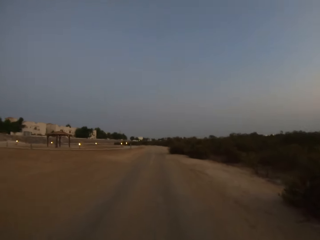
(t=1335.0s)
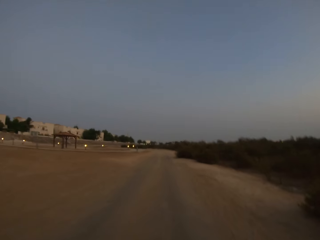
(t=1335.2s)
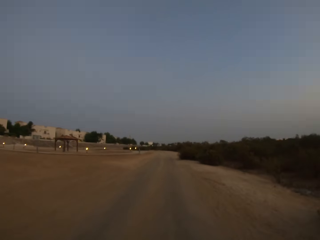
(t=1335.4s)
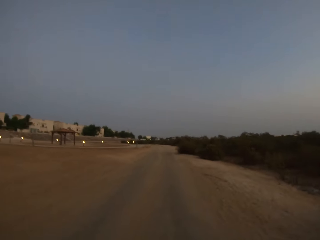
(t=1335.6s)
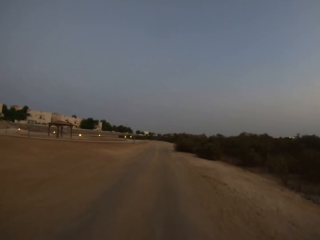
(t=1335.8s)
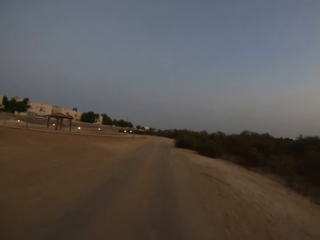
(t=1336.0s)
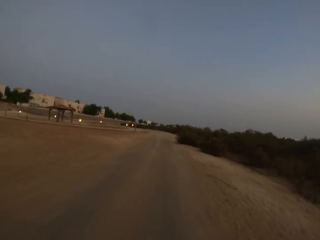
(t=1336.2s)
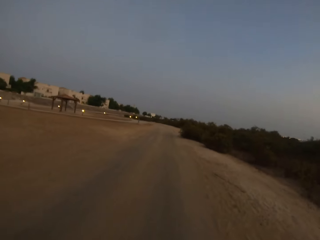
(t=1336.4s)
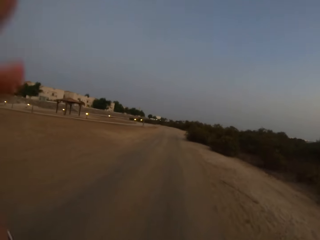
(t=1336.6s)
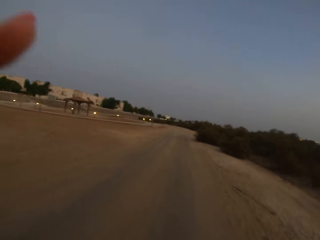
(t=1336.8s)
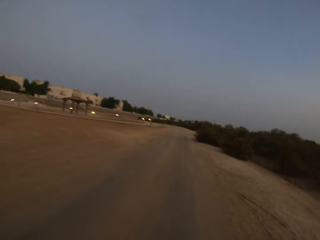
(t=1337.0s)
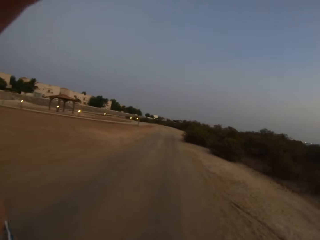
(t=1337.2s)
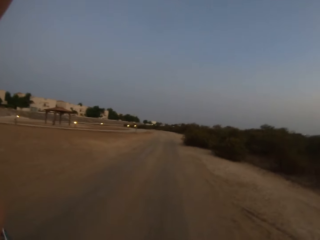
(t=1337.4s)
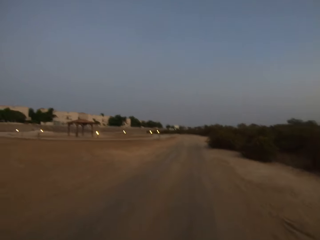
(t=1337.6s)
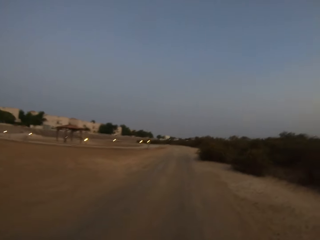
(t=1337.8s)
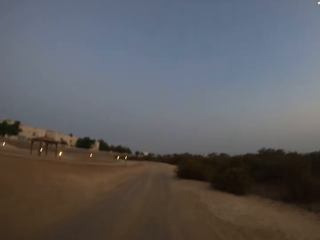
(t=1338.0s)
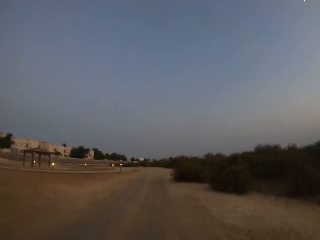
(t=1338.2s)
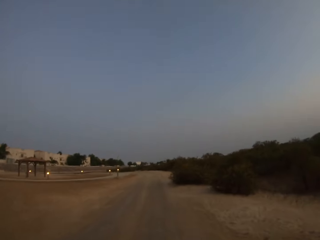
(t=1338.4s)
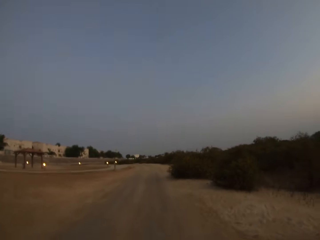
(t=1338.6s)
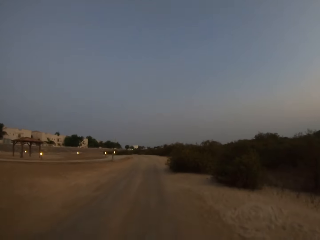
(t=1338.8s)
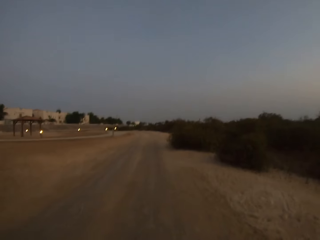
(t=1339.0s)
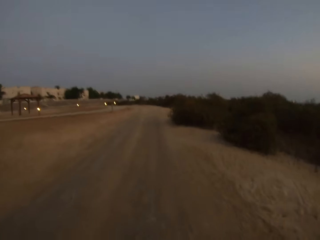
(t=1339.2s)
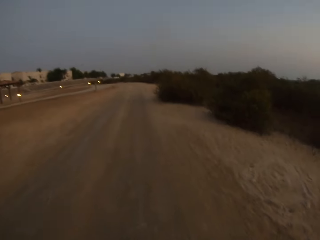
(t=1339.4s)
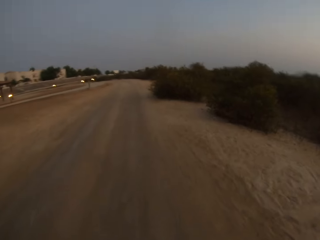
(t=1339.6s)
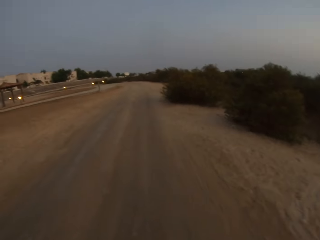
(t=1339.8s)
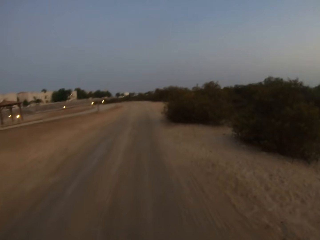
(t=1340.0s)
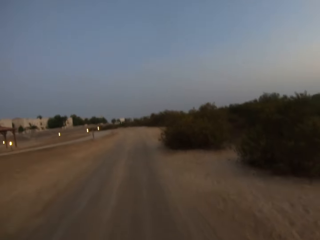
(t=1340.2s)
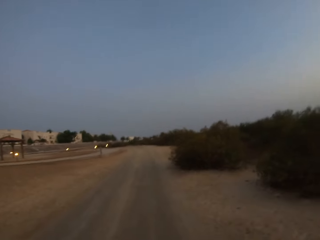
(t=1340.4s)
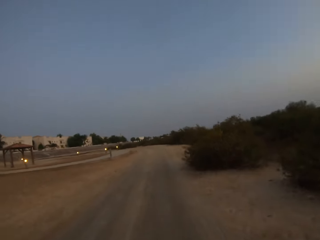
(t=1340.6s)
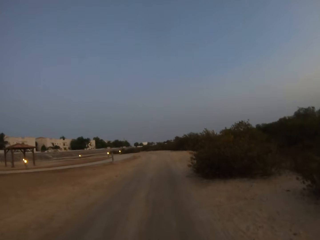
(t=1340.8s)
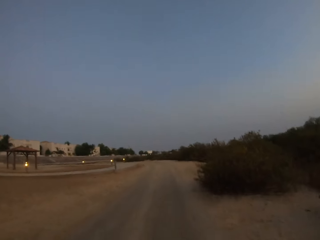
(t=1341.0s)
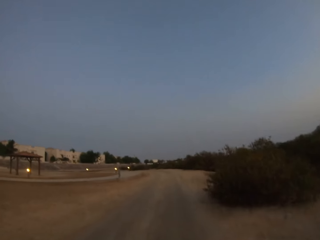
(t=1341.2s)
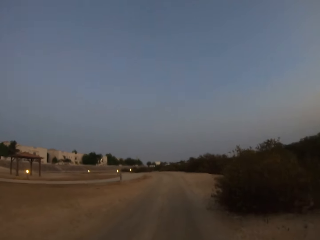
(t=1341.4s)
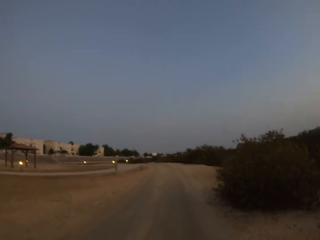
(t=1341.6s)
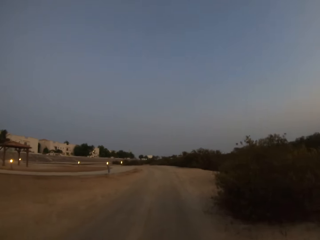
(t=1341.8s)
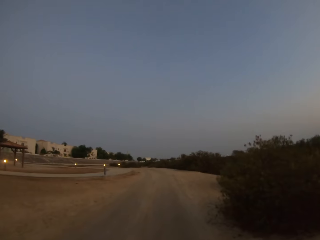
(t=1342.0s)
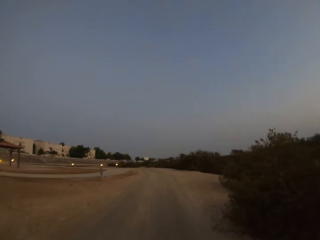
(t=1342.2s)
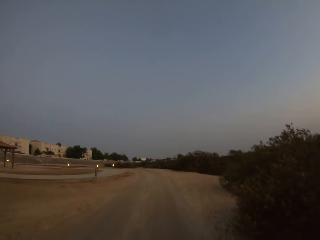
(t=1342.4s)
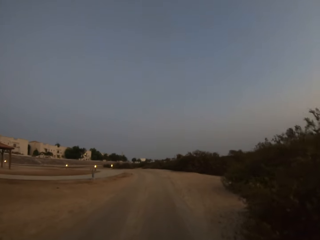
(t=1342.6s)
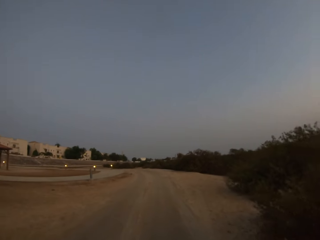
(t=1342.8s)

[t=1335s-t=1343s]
The camera wearer moves the left hand. They put the hand up.

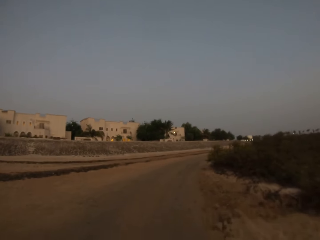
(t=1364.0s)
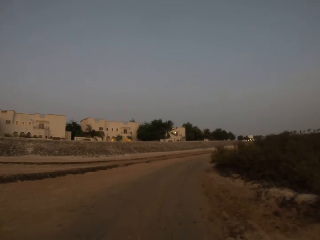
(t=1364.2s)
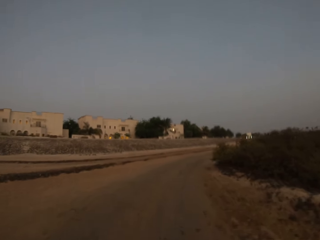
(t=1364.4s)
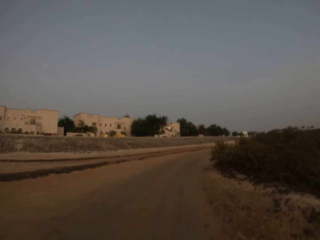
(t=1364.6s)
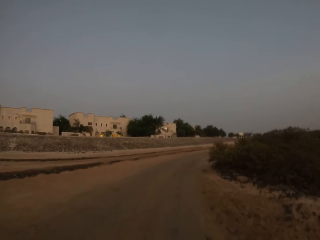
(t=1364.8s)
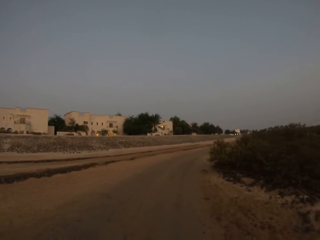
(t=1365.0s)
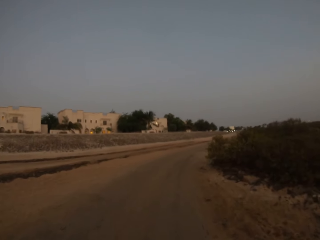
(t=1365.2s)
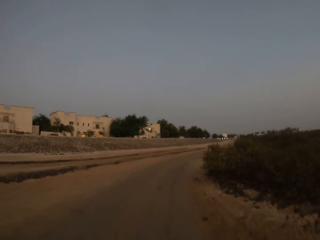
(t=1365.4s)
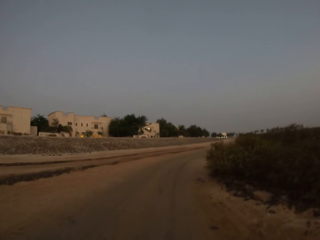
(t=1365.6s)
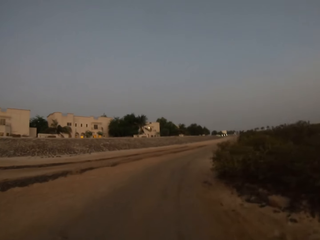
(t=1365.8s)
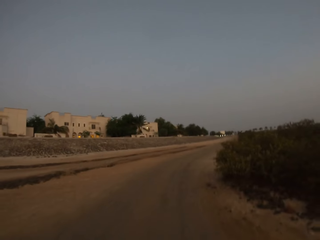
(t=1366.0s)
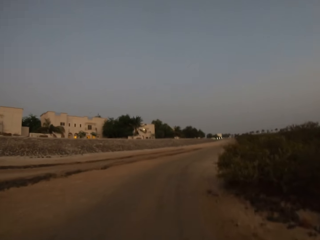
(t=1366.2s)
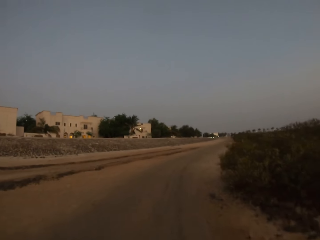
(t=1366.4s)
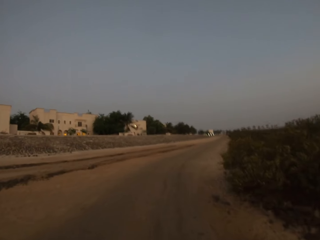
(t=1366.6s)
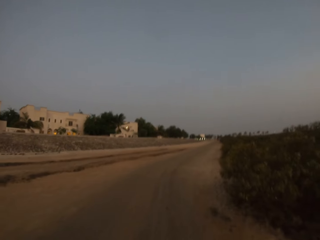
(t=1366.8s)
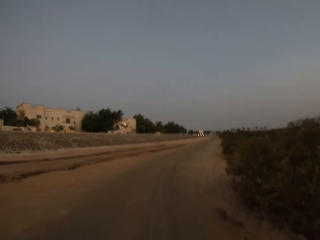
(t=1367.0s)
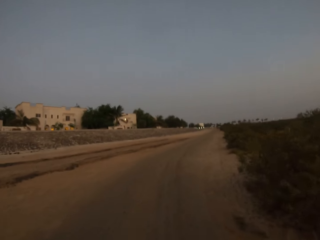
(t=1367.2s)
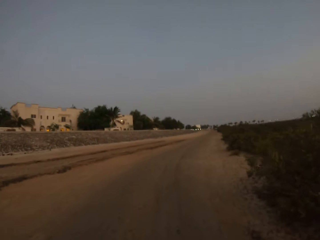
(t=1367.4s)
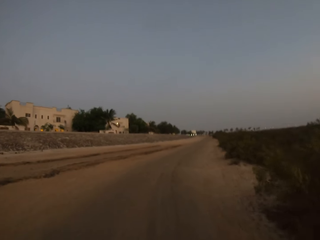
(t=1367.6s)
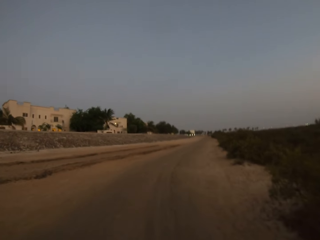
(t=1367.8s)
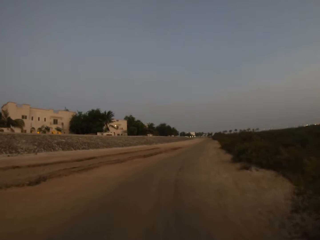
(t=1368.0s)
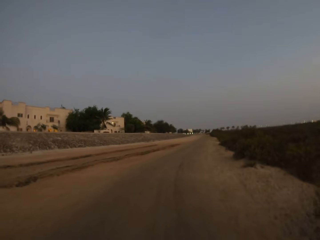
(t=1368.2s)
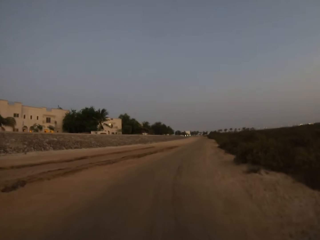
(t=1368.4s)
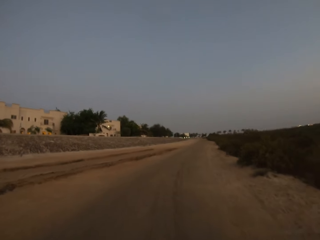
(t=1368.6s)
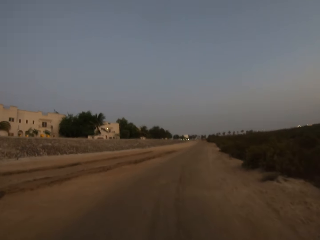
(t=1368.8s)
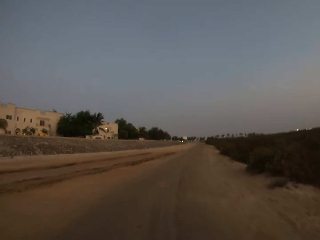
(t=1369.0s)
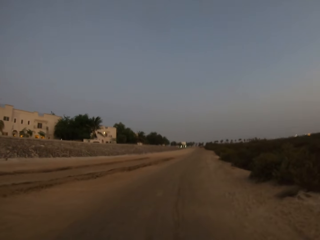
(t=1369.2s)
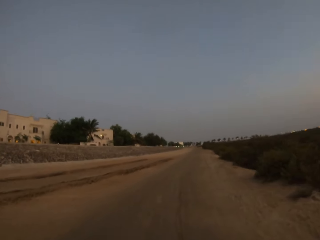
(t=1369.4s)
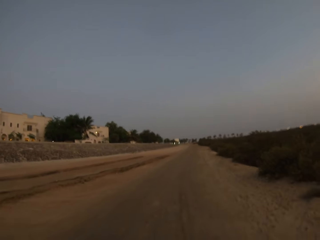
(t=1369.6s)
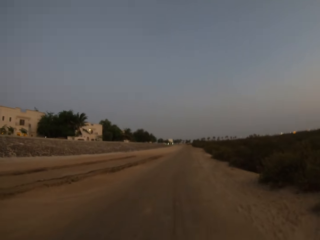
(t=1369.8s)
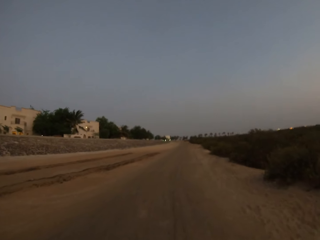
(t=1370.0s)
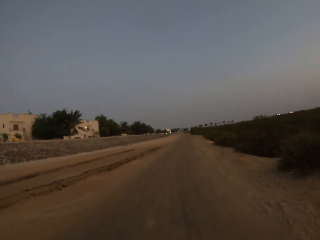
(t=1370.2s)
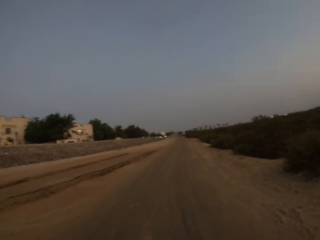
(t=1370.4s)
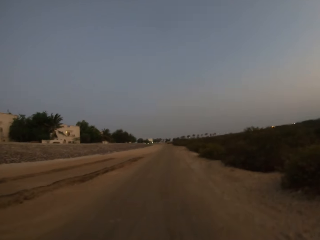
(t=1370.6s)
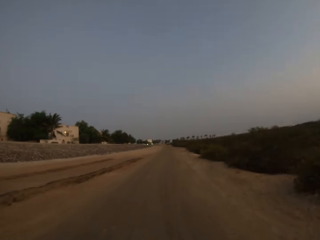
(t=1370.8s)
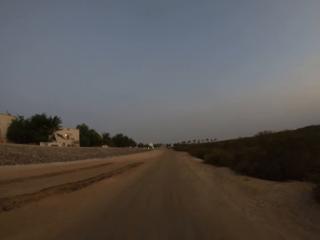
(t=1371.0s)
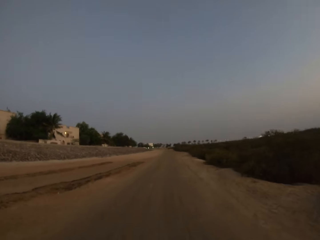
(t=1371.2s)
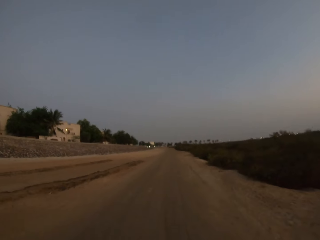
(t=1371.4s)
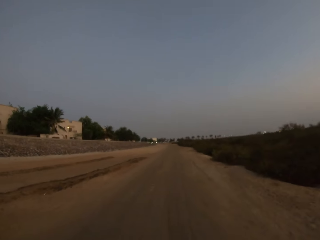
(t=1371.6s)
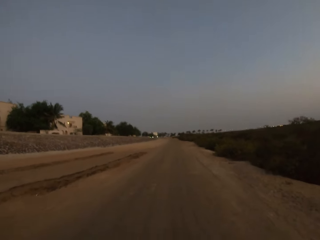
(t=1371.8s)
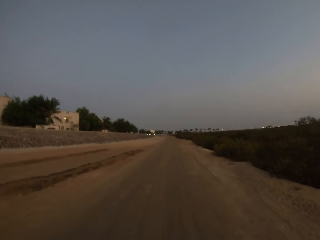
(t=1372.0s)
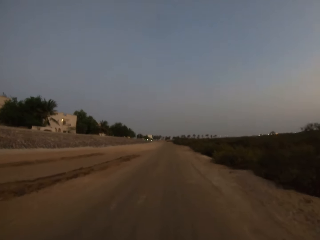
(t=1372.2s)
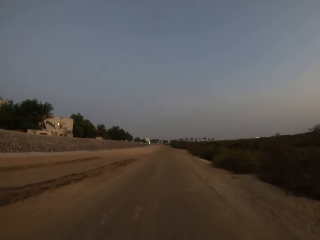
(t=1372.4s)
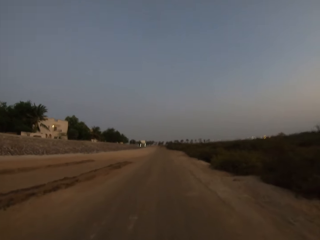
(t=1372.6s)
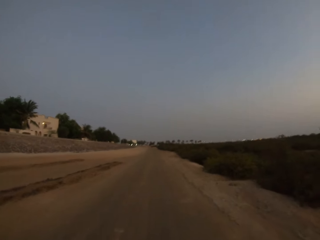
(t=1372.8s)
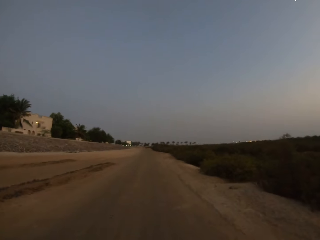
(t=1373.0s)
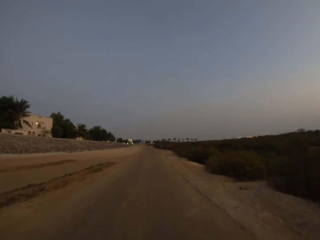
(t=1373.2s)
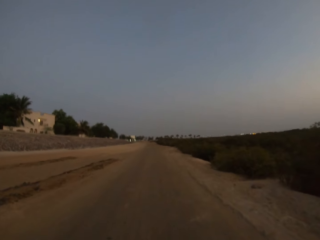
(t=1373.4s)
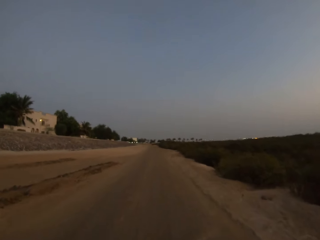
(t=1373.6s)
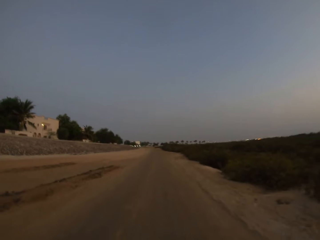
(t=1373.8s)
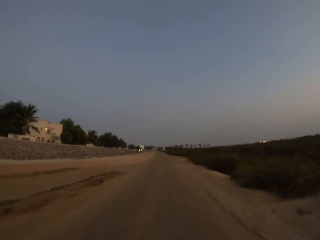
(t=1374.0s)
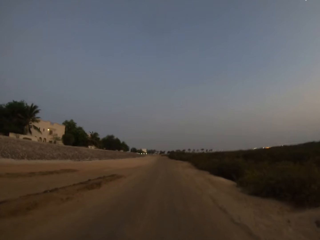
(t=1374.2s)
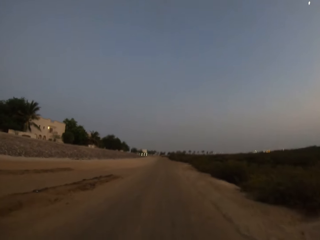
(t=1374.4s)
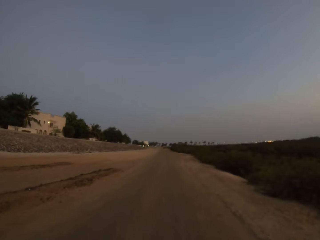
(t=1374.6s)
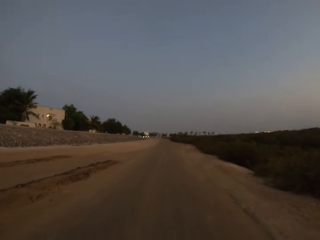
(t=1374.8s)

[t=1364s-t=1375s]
The camera wearer turns right. They jog.

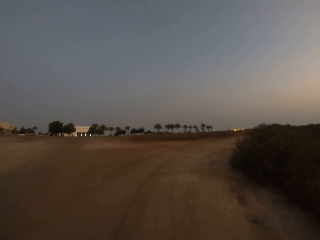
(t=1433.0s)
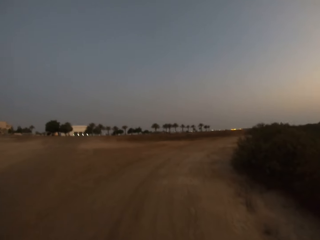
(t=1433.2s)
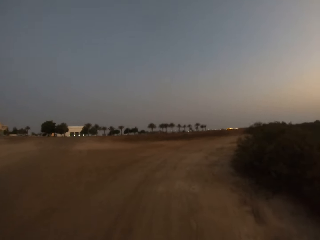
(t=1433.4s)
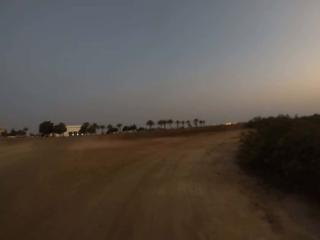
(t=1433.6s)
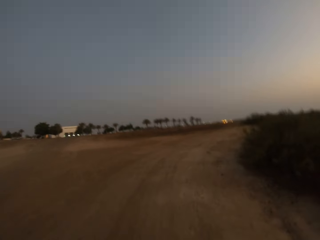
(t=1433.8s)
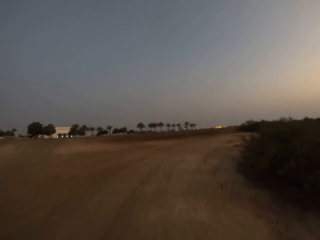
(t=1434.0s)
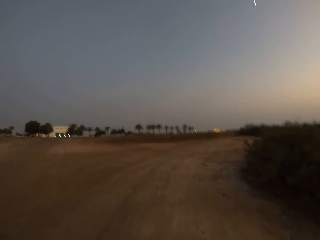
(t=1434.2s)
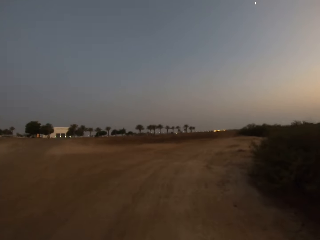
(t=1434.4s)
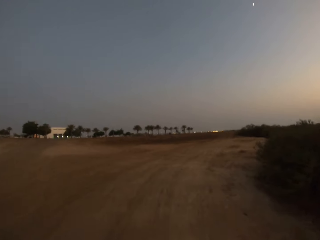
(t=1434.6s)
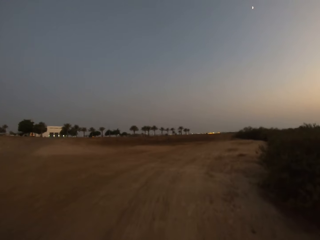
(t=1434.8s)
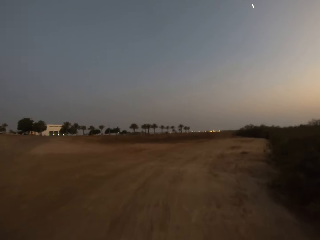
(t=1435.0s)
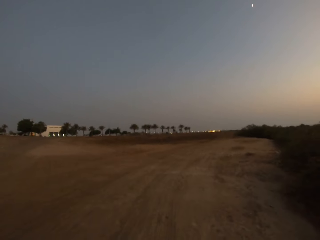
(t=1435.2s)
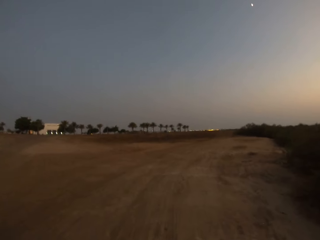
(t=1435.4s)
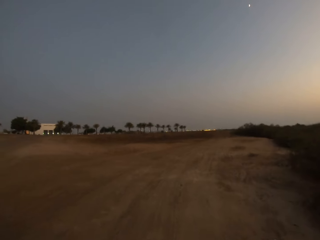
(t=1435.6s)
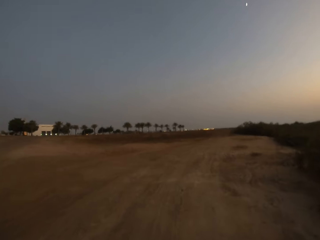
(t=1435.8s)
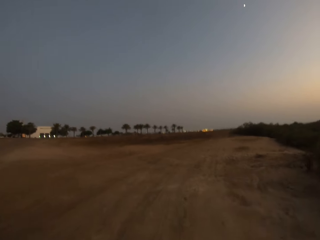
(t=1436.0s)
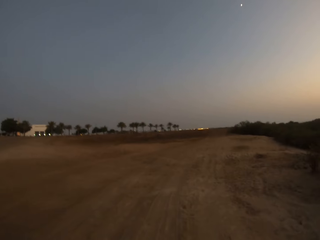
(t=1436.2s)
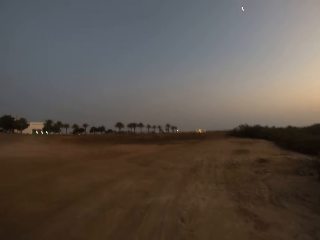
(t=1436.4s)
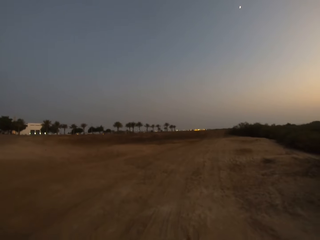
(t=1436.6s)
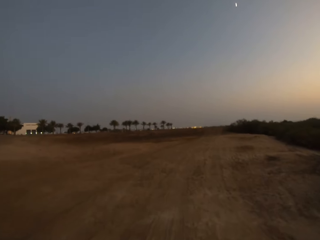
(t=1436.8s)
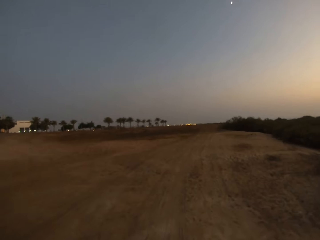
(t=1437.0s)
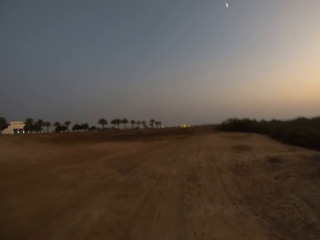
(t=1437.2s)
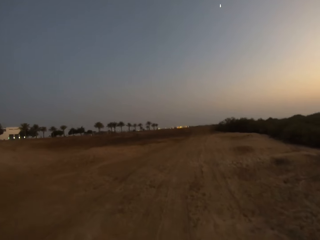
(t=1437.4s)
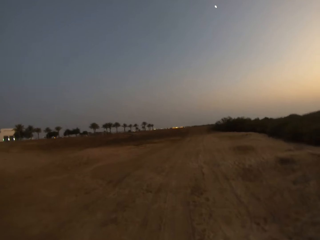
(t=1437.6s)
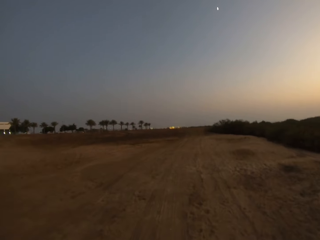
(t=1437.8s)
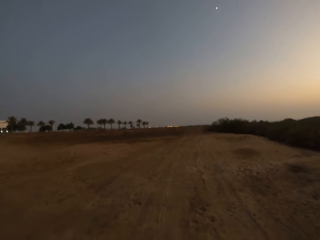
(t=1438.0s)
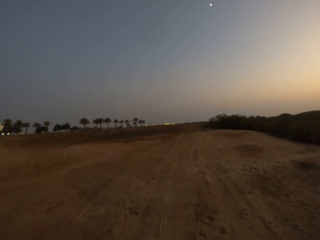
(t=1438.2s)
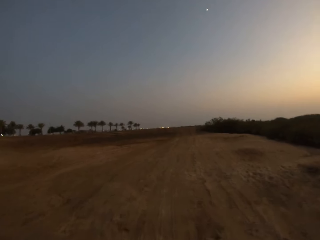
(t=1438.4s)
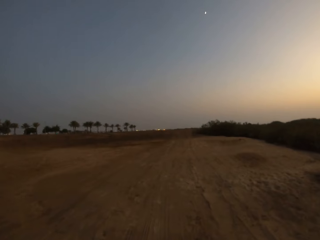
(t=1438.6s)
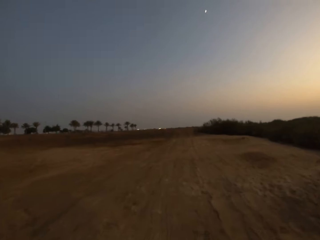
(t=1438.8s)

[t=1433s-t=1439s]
The camera wearer turns right. They jog.
